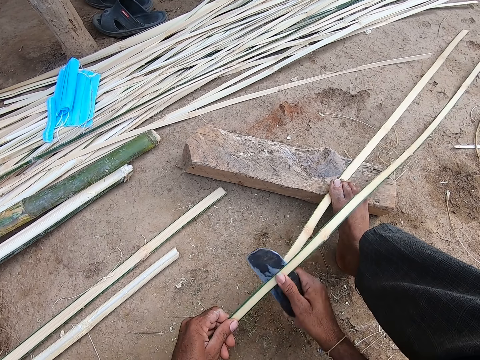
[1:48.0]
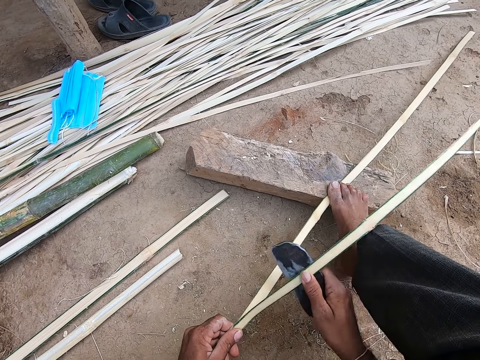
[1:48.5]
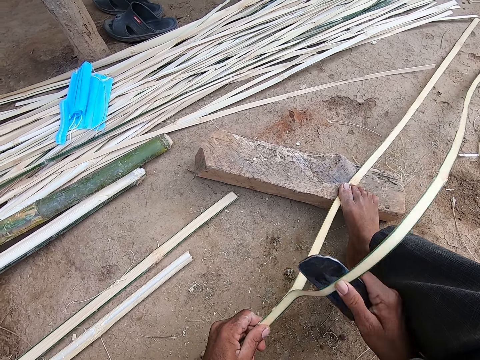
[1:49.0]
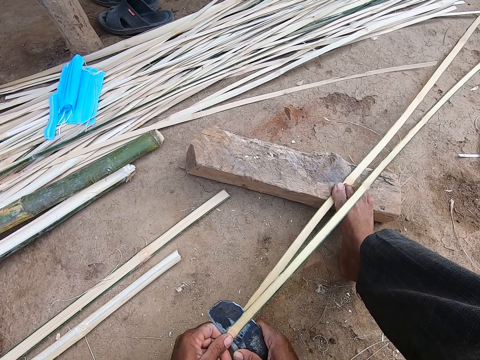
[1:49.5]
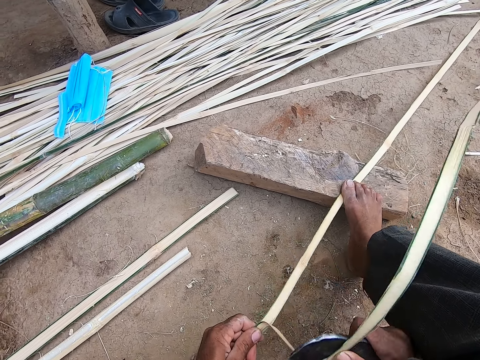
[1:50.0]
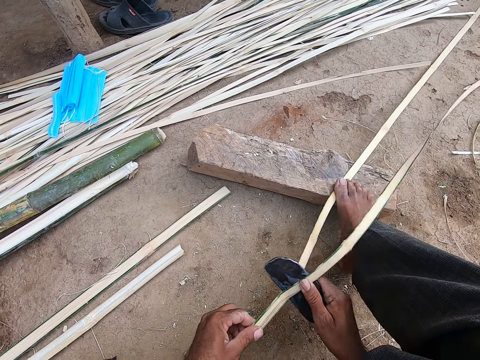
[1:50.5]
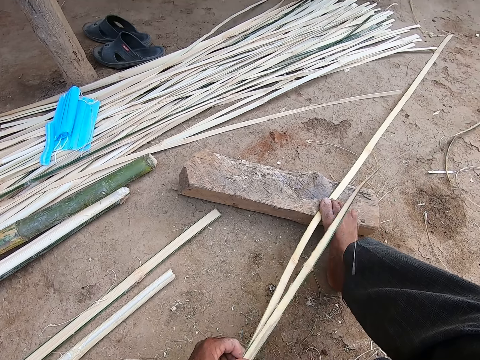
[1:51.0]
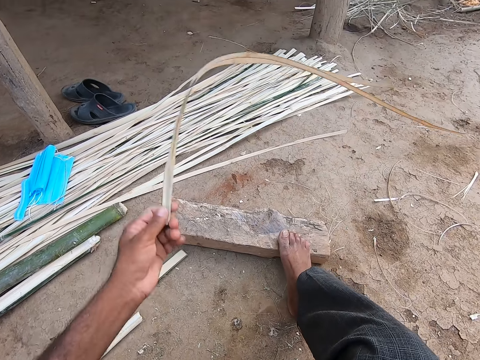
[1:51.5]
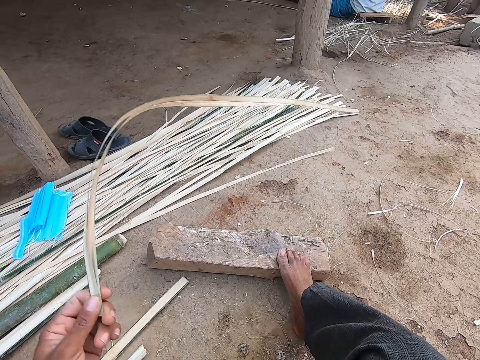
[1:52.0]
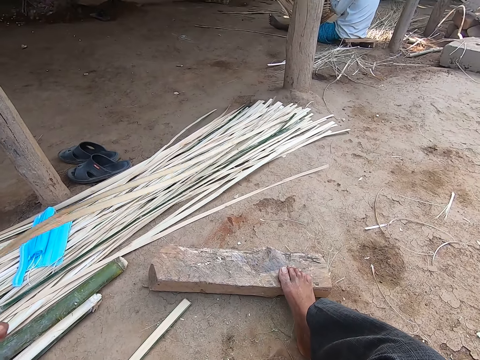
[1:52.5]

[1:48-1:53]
The camera wearer puts the bamboo stick aside.

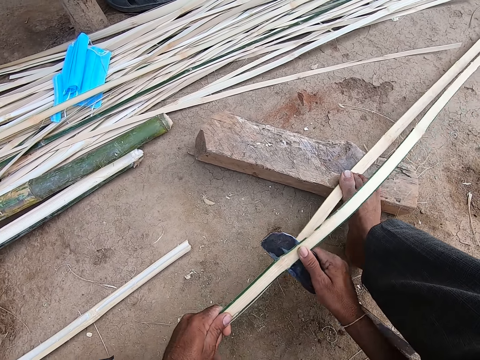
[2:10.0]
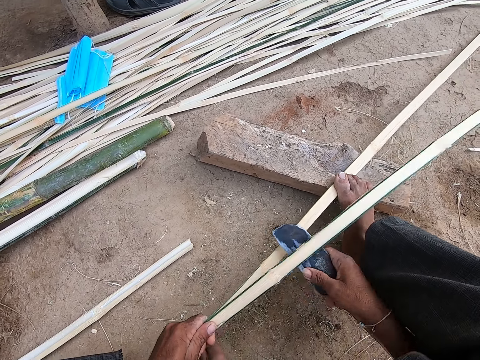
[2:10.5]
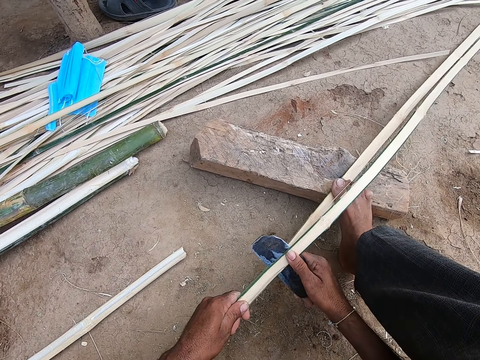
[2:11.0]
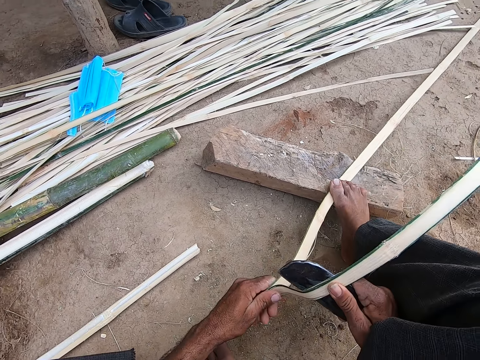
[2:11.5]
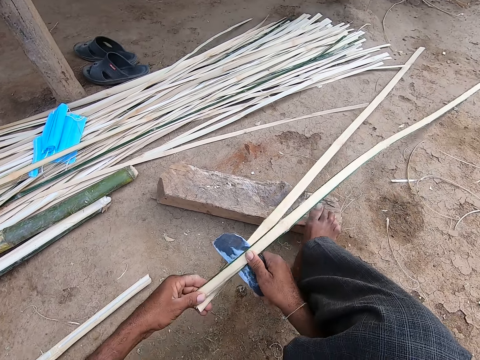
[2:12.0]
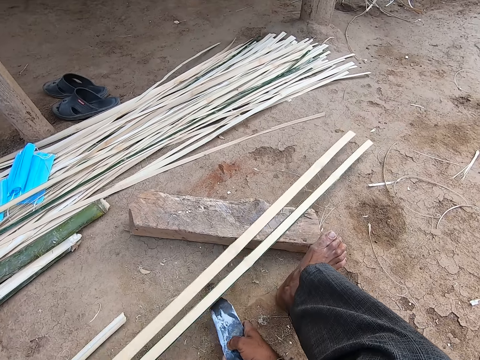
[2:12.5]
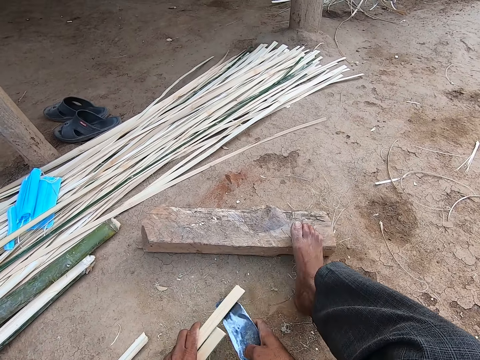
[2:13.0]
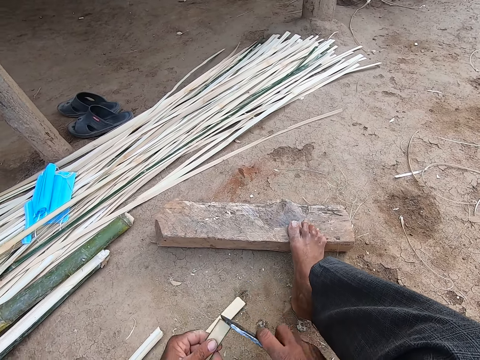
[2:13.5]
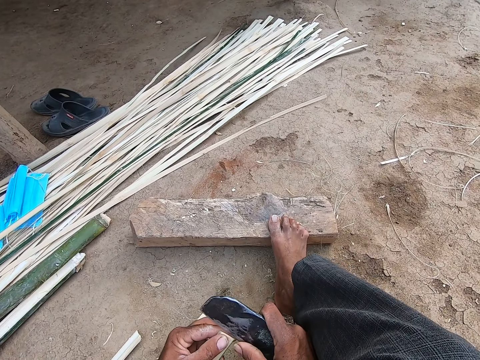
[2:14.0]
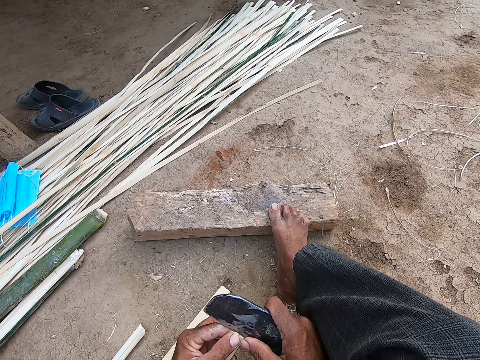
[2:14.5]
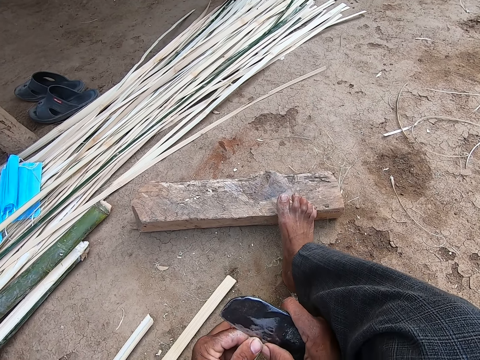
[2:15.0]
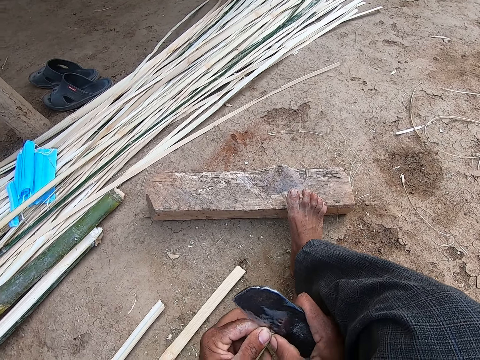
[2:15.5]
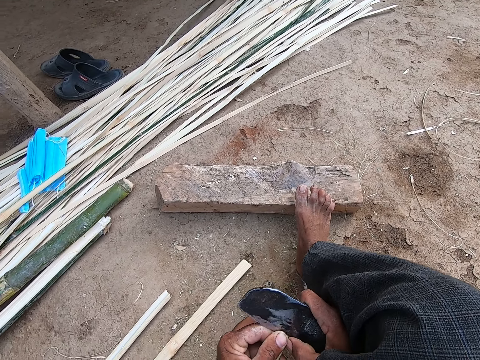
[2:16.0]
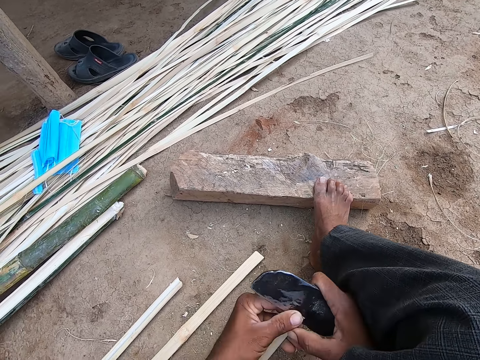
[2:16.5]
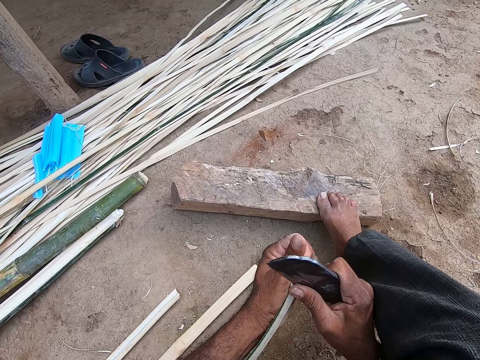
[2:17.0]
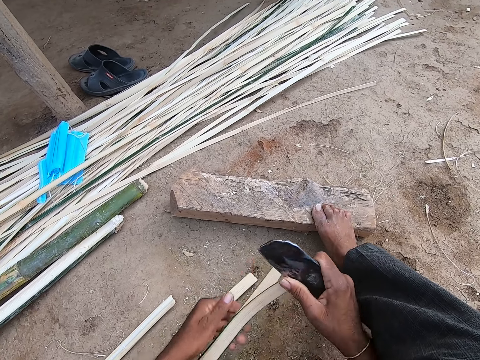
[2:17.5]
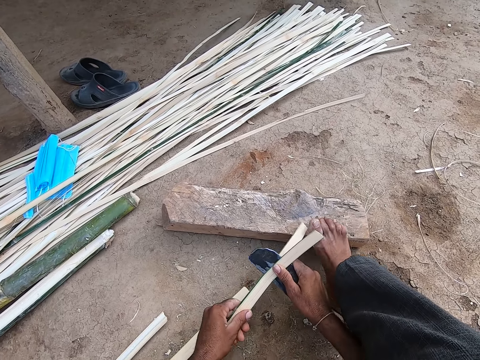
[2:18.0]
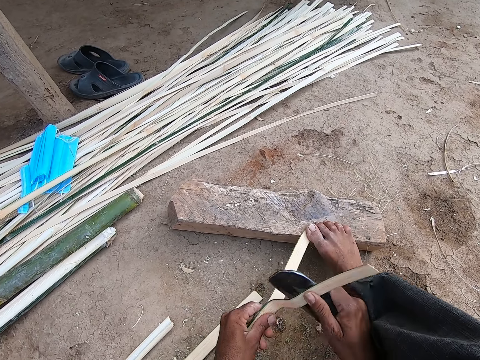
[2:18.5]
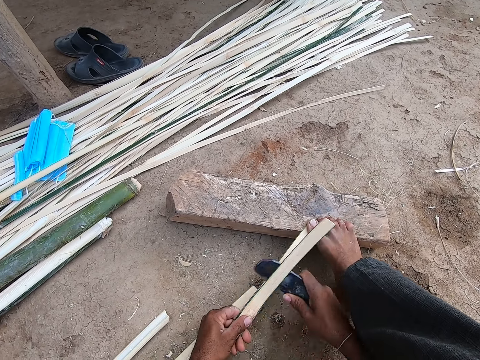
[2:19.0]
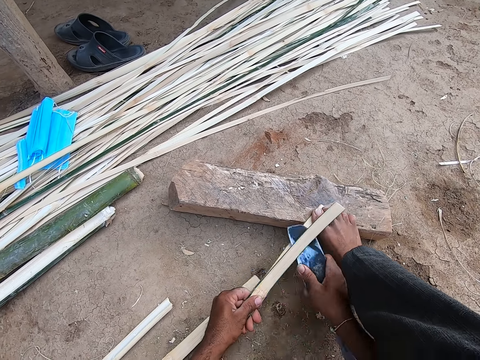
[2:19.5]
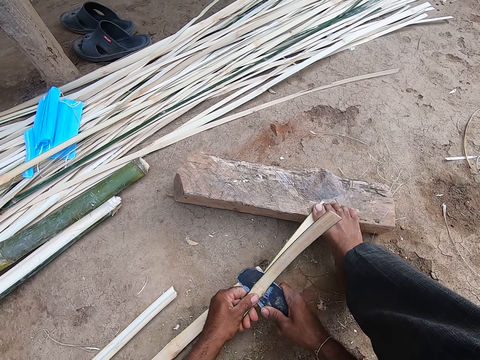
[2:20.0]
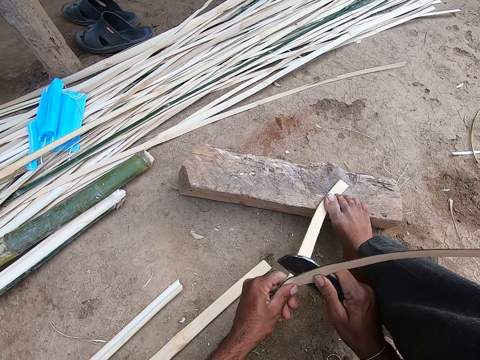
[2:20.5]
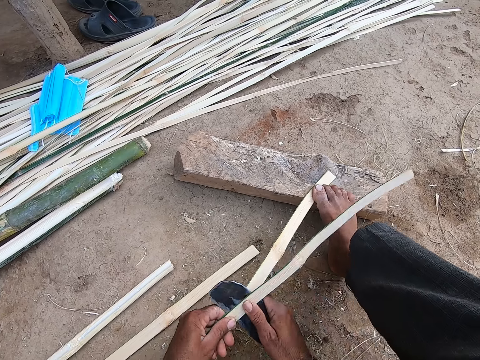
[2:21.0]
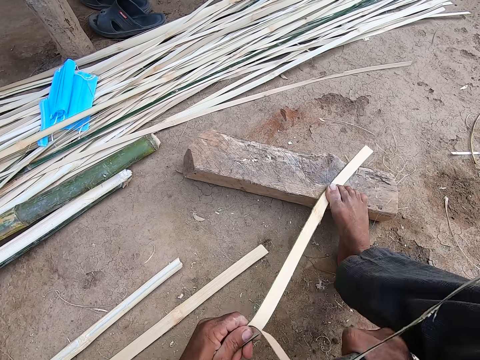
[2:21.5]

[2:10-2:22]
The camera wearer pulls the strip of the bamboo stick on the ground with his left hand. He splits the strip of the bamboo stick with the kindling axe in his right hand.

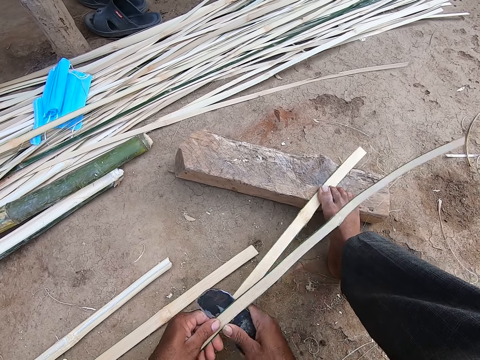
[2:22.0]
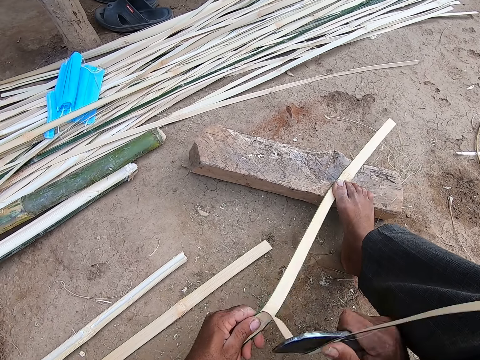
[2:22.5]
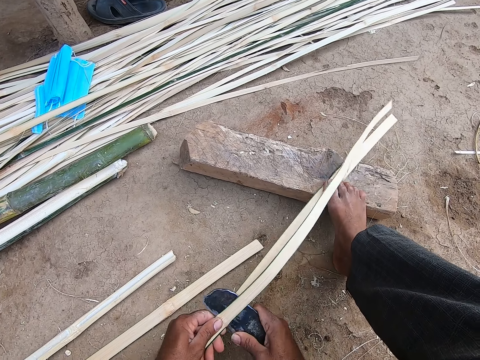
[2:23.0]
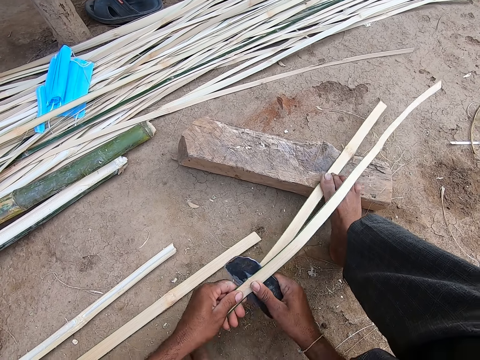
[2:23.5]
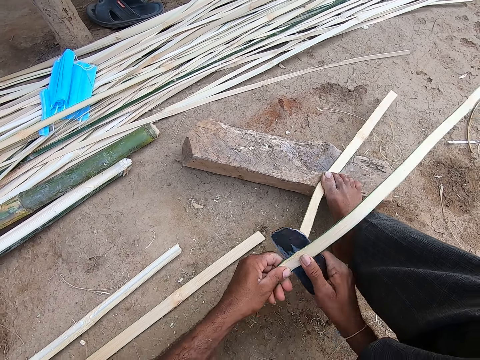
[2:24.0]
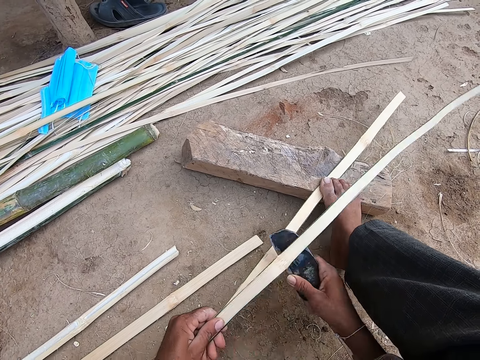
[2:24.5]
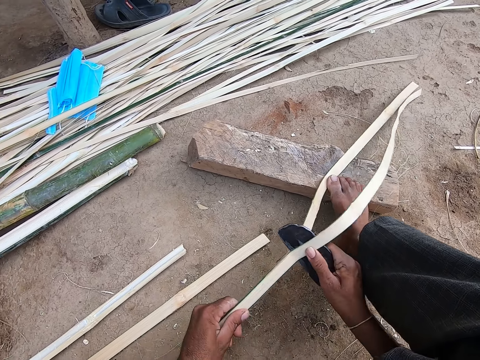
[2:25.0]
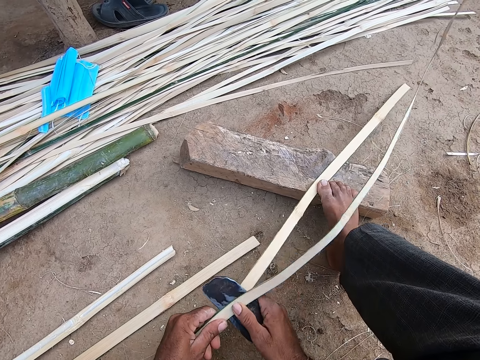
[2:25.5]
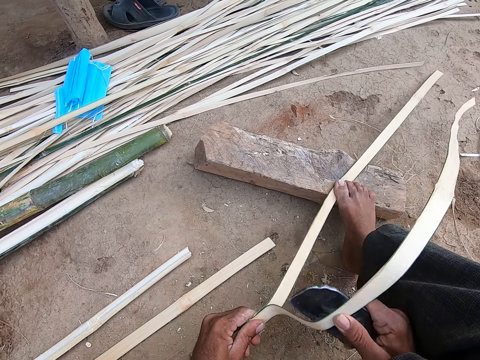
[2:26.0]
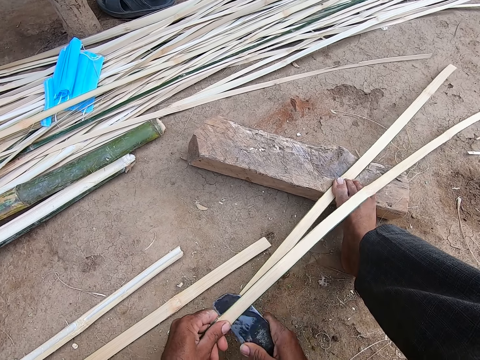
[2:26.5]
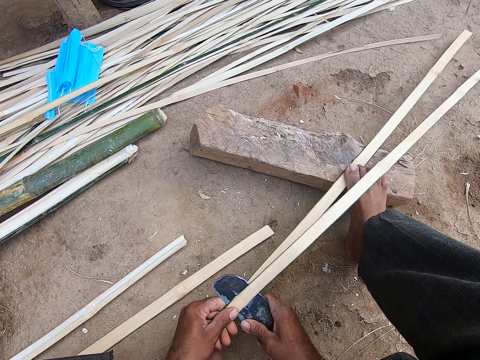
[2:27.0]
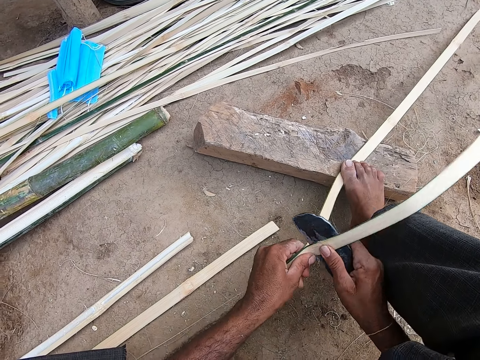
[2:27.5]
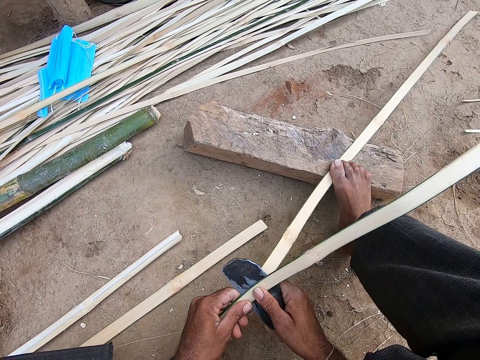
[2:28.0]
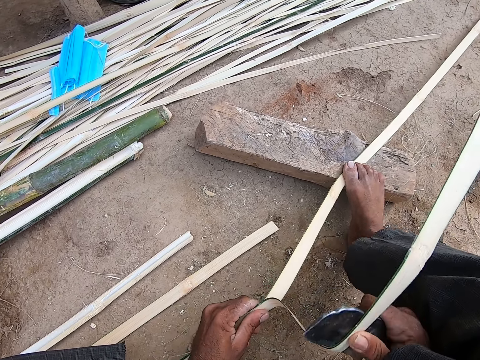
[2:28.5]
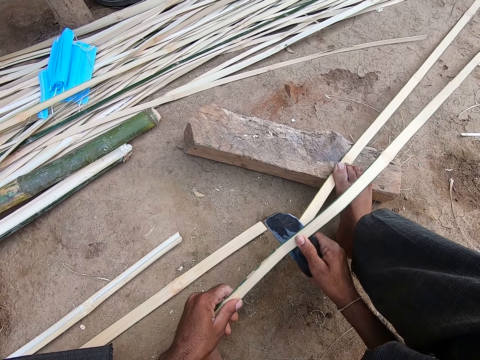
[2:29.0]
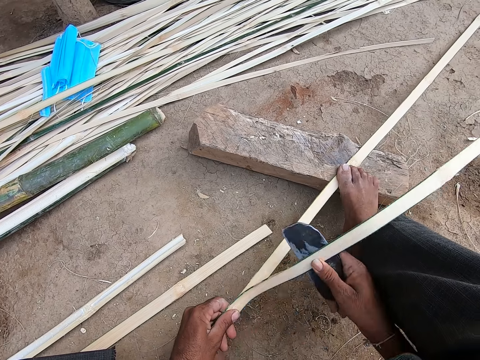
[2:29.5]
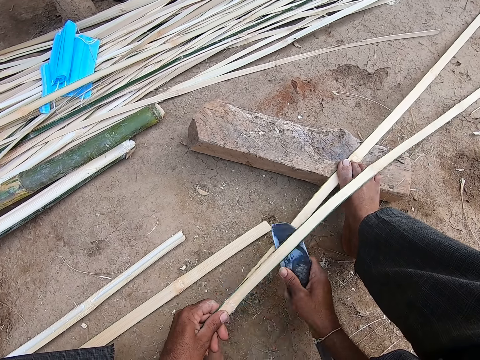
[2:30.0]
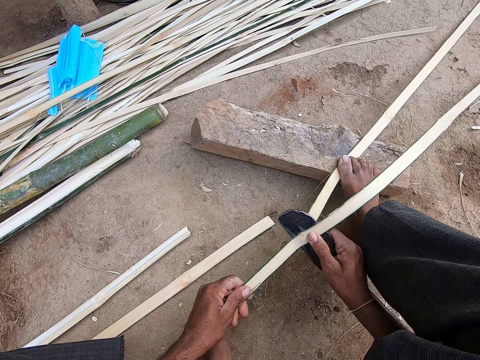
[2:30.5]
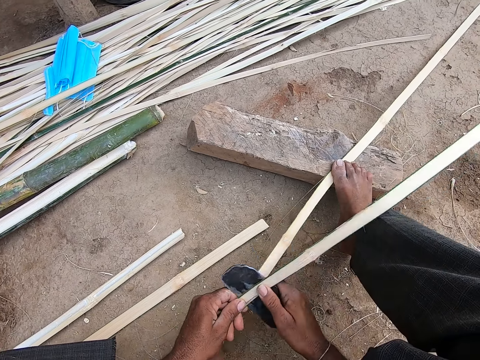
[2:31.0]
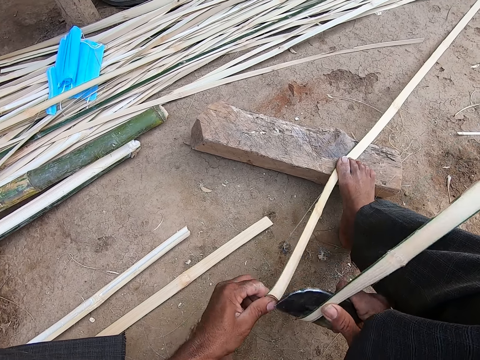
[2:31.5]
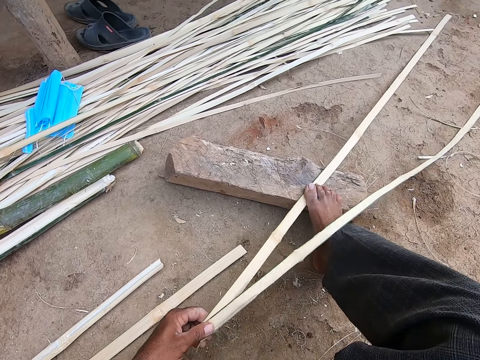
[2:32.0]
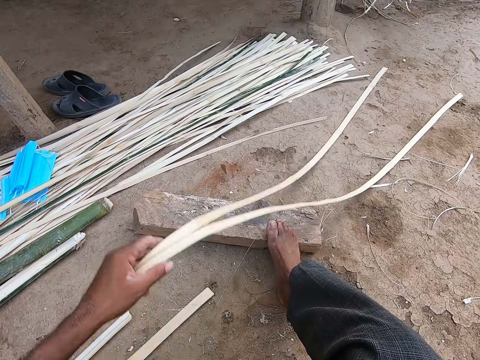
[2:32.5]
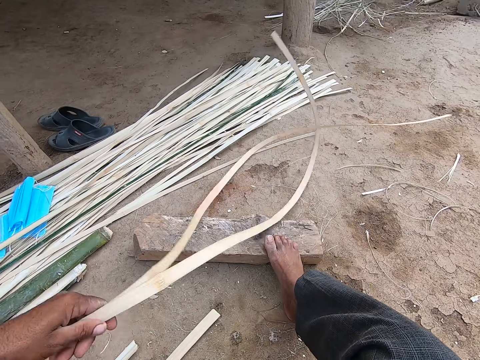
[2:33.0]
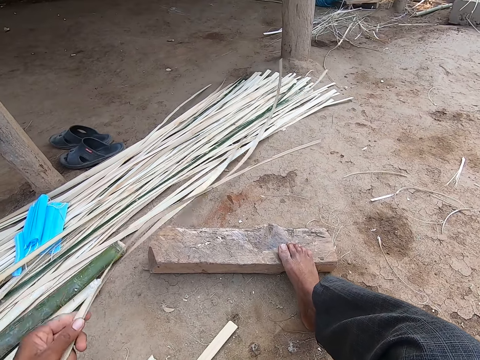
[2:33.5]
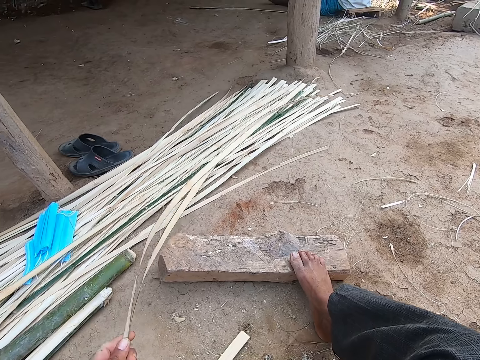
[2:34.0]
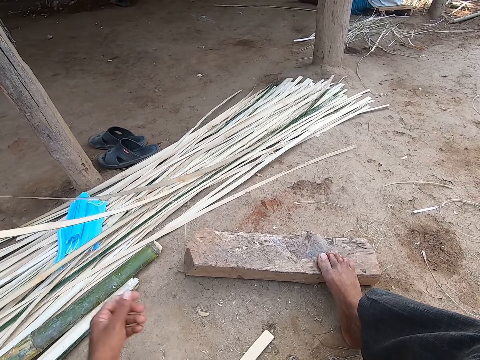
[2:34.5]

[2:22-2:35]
The camera wearer drops the strip on the pile of bamboo strips on the ground with his left hand.
